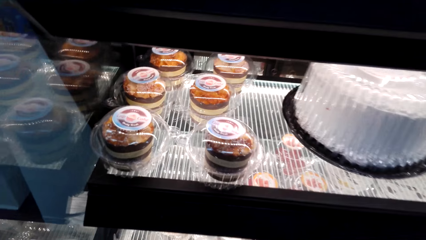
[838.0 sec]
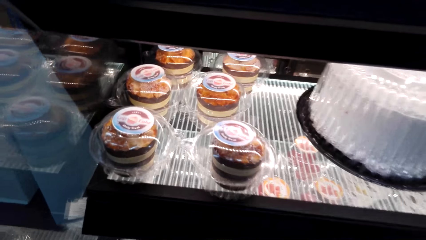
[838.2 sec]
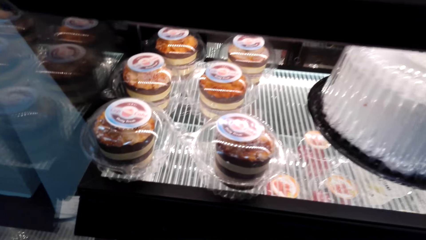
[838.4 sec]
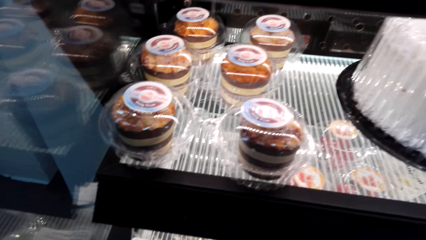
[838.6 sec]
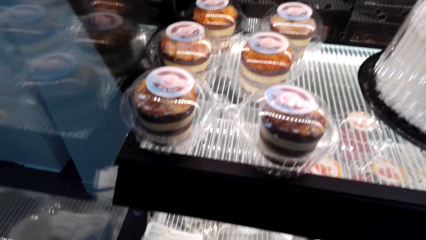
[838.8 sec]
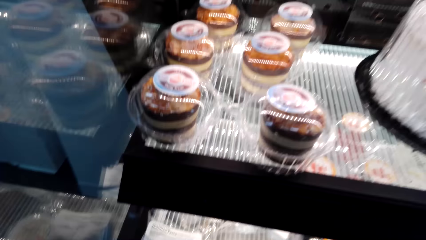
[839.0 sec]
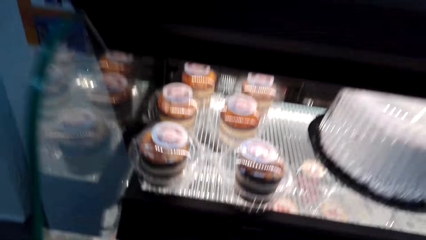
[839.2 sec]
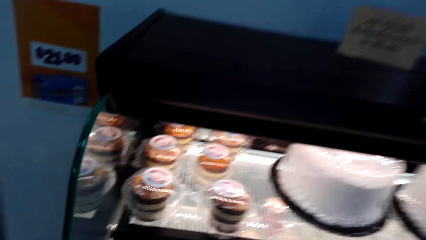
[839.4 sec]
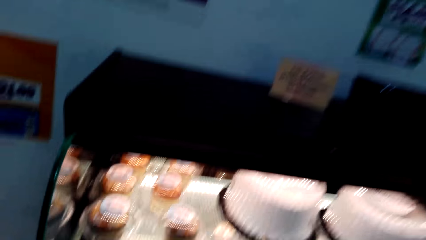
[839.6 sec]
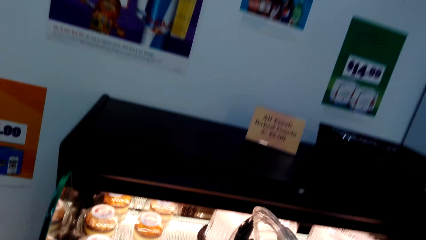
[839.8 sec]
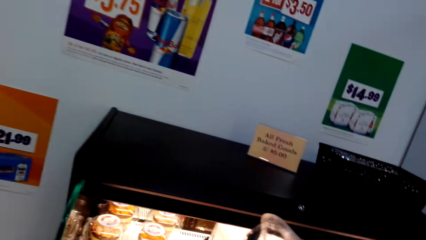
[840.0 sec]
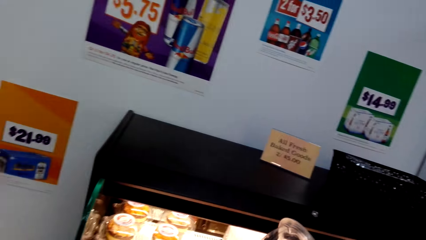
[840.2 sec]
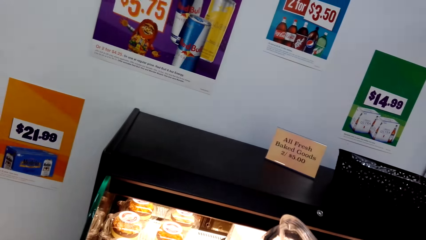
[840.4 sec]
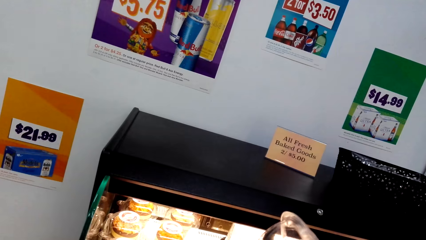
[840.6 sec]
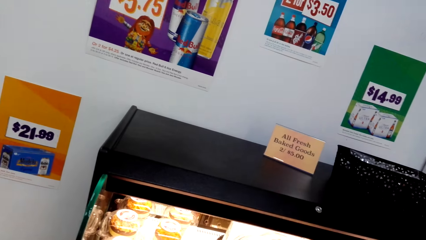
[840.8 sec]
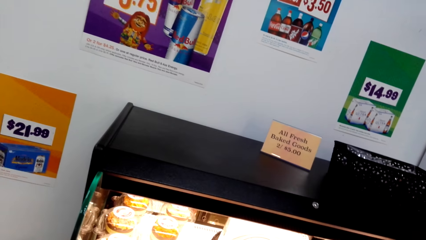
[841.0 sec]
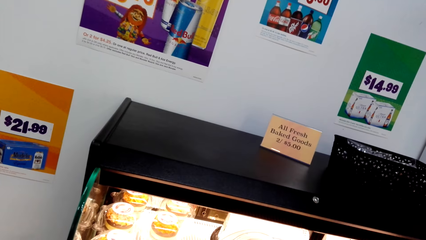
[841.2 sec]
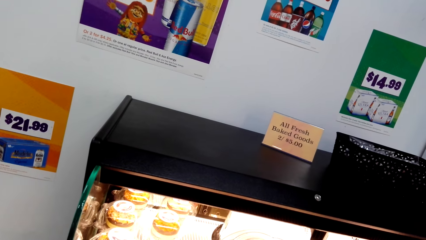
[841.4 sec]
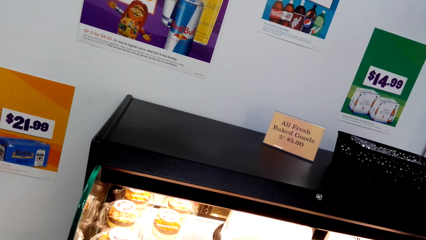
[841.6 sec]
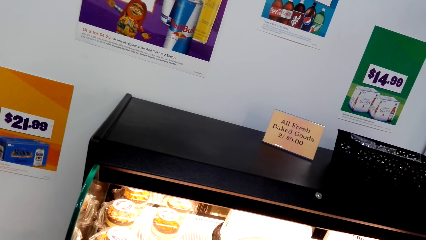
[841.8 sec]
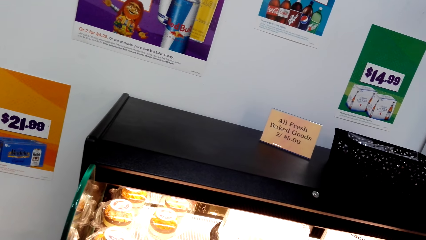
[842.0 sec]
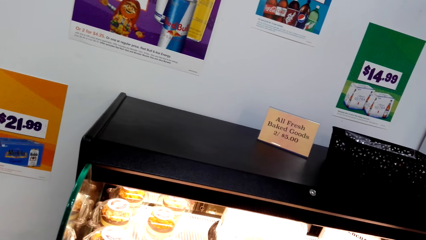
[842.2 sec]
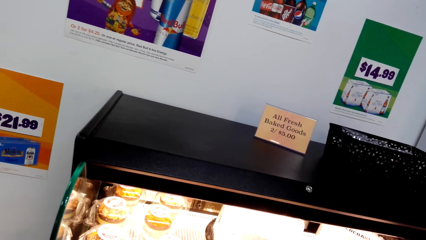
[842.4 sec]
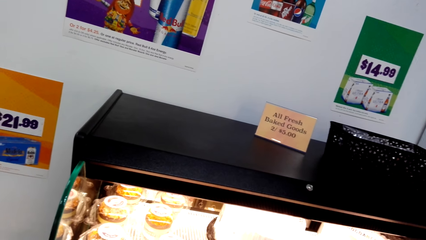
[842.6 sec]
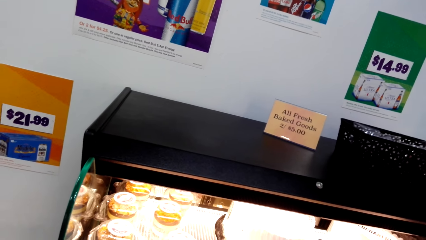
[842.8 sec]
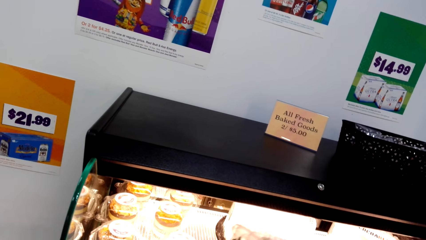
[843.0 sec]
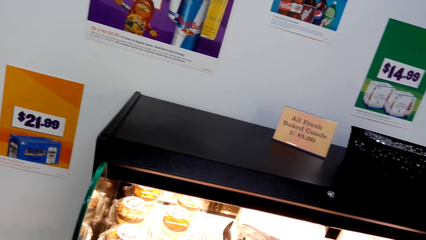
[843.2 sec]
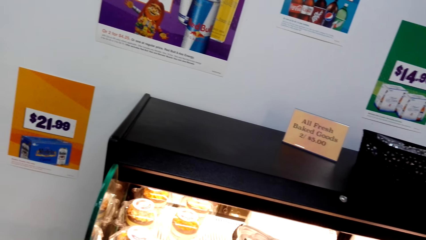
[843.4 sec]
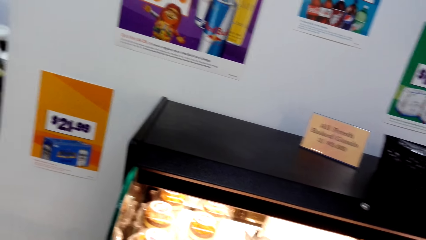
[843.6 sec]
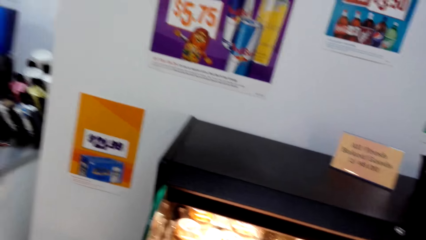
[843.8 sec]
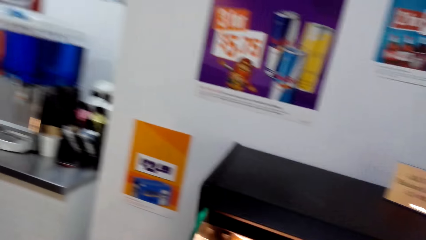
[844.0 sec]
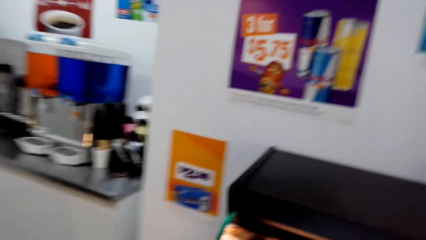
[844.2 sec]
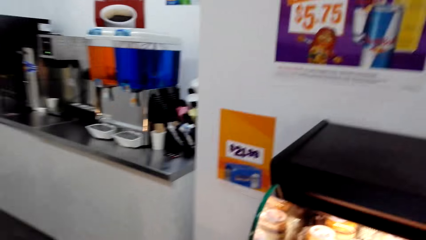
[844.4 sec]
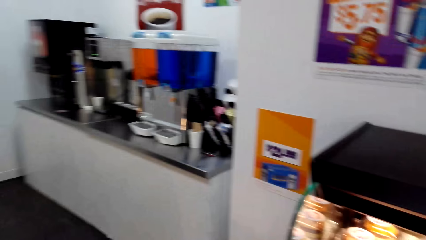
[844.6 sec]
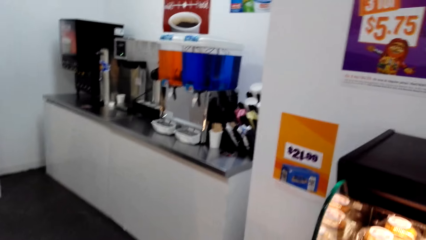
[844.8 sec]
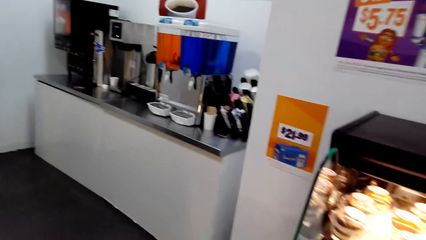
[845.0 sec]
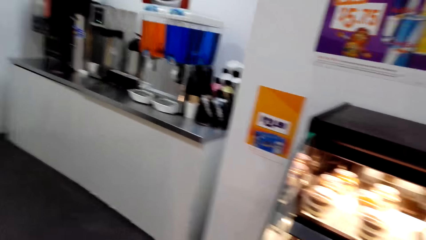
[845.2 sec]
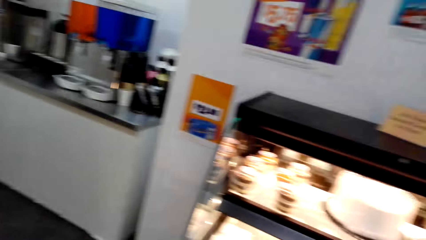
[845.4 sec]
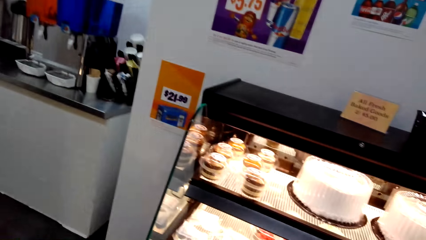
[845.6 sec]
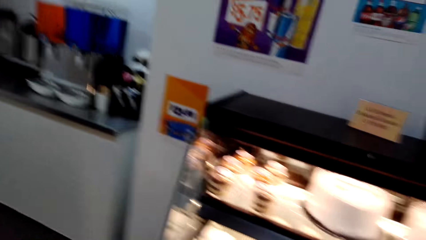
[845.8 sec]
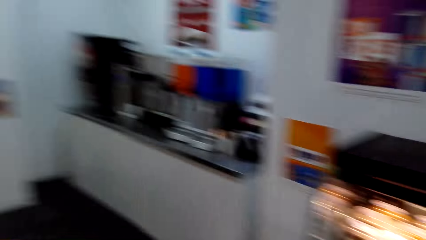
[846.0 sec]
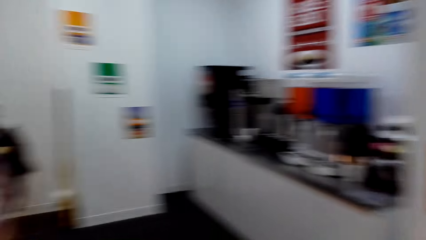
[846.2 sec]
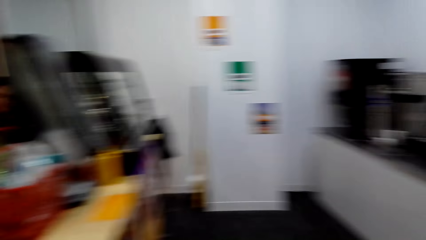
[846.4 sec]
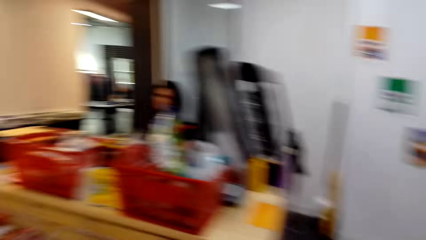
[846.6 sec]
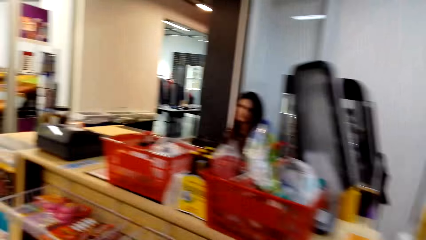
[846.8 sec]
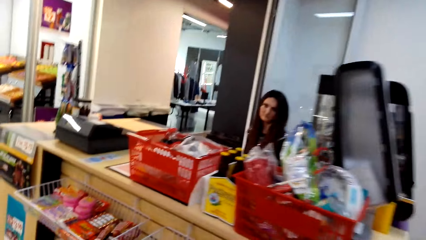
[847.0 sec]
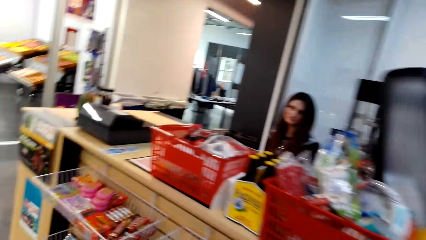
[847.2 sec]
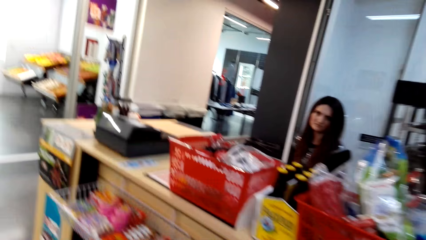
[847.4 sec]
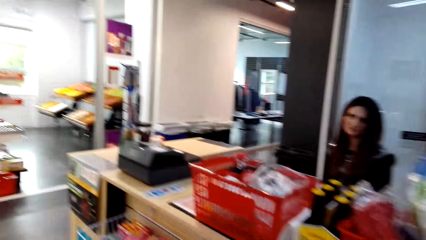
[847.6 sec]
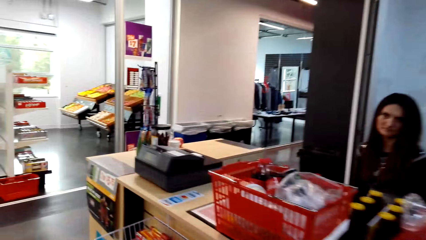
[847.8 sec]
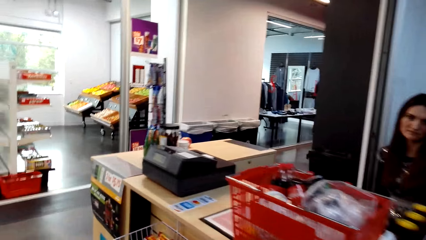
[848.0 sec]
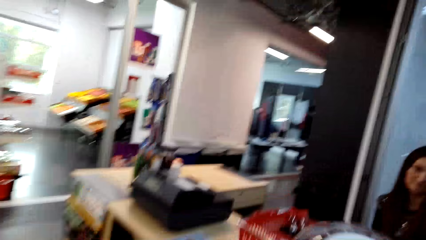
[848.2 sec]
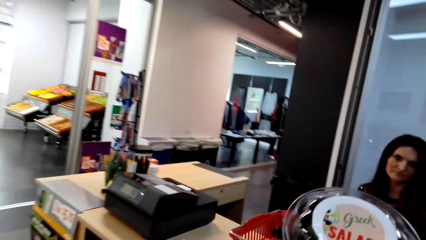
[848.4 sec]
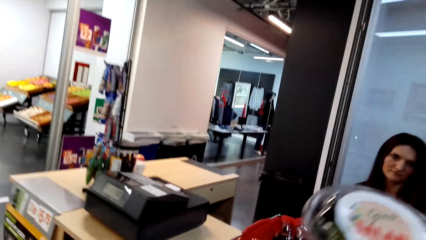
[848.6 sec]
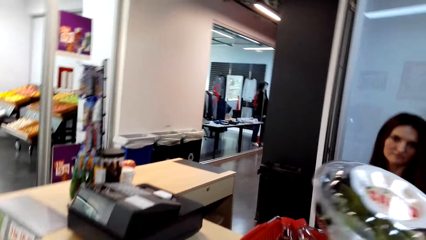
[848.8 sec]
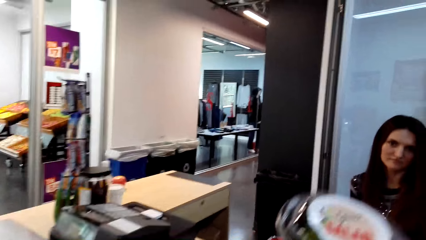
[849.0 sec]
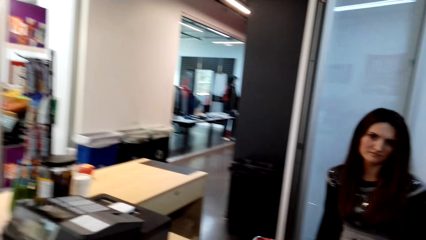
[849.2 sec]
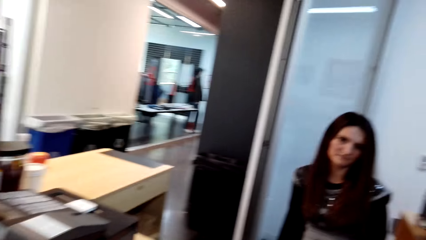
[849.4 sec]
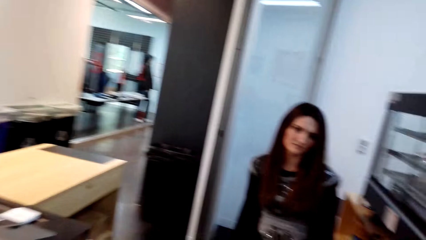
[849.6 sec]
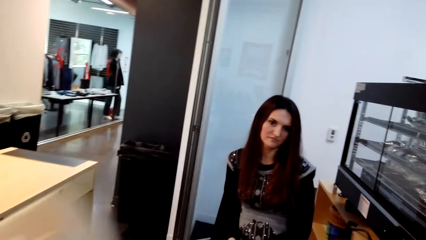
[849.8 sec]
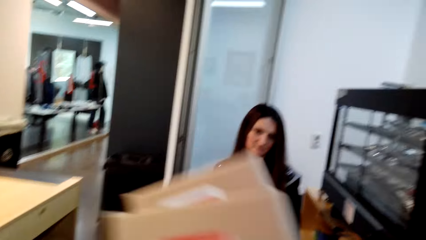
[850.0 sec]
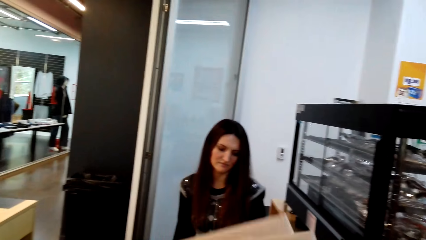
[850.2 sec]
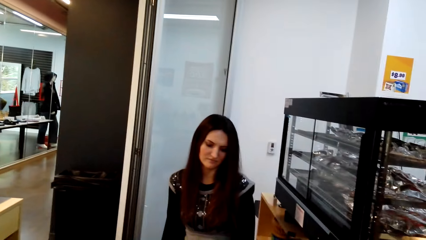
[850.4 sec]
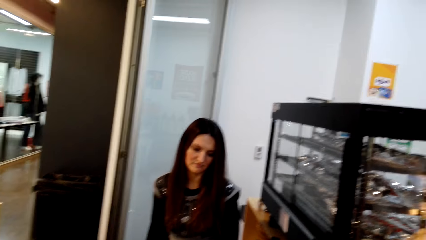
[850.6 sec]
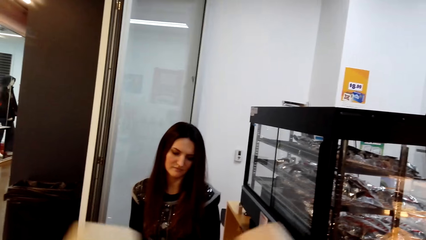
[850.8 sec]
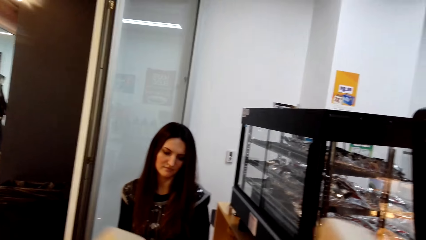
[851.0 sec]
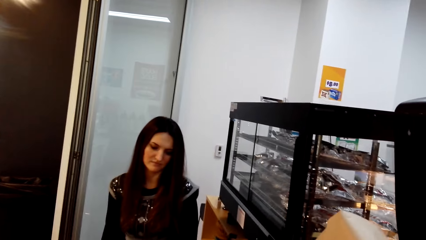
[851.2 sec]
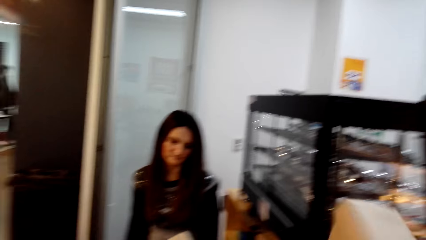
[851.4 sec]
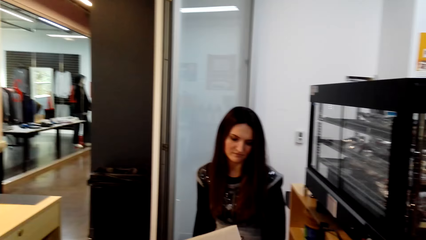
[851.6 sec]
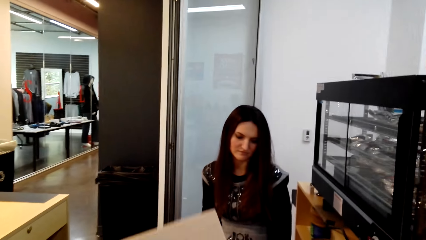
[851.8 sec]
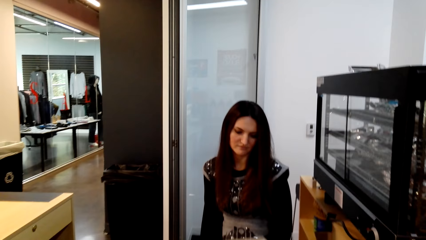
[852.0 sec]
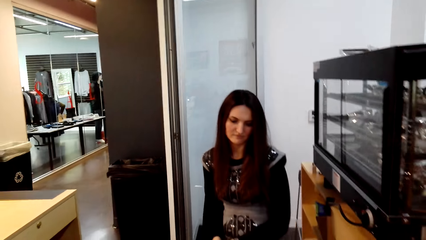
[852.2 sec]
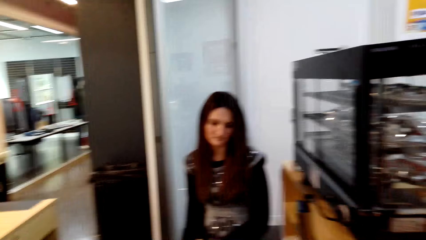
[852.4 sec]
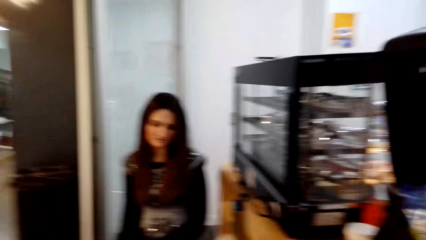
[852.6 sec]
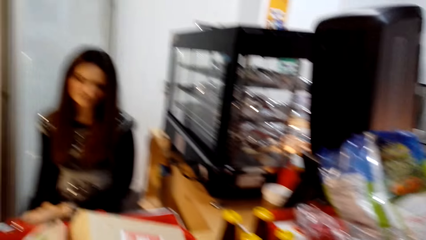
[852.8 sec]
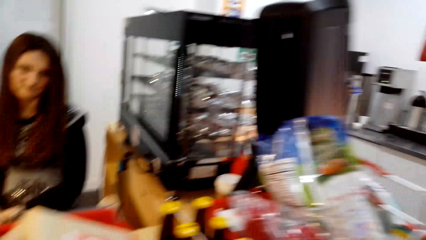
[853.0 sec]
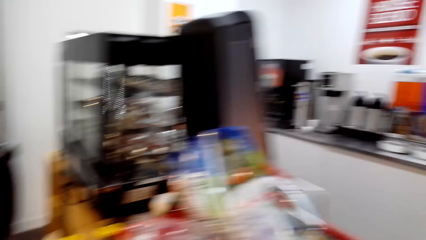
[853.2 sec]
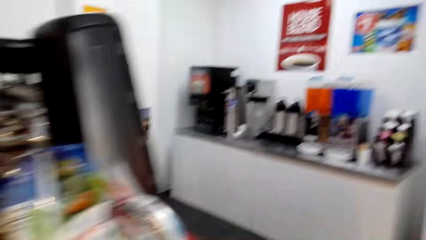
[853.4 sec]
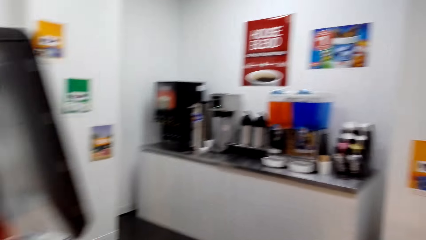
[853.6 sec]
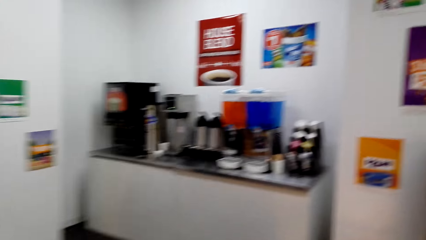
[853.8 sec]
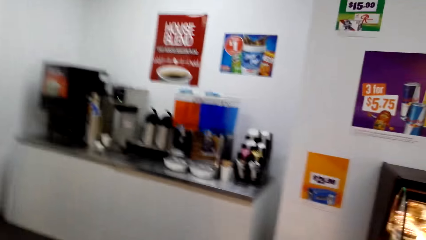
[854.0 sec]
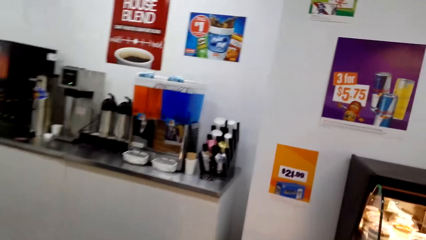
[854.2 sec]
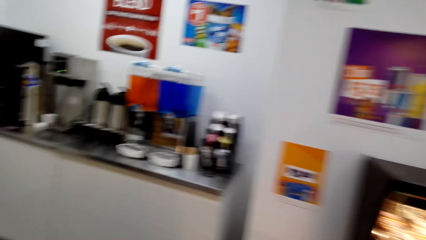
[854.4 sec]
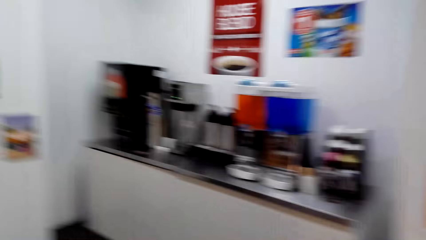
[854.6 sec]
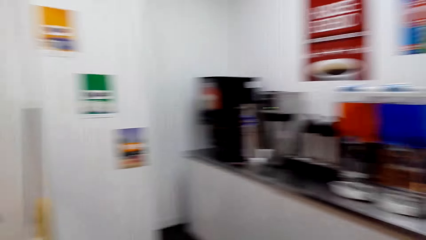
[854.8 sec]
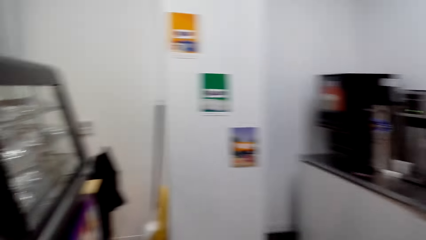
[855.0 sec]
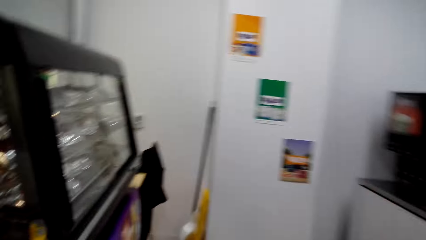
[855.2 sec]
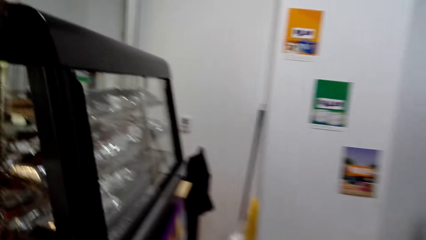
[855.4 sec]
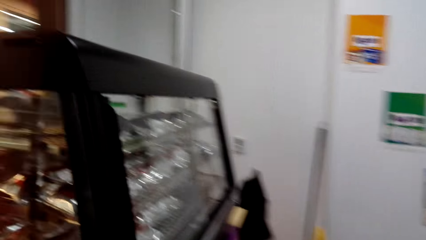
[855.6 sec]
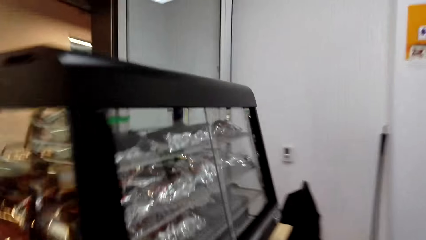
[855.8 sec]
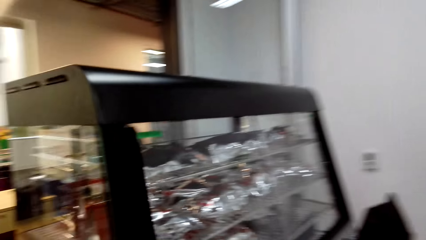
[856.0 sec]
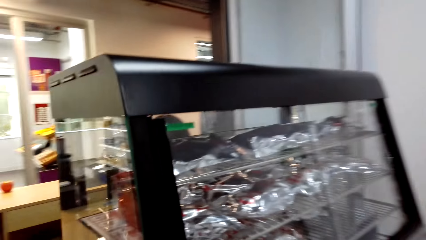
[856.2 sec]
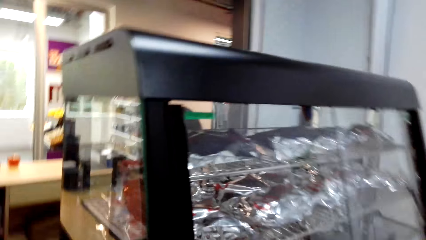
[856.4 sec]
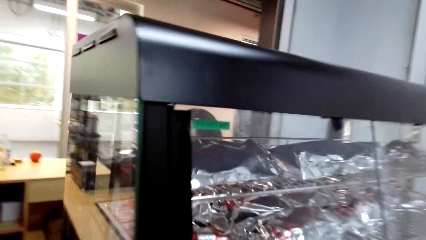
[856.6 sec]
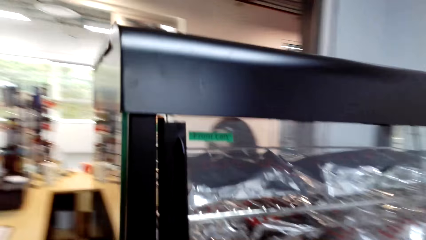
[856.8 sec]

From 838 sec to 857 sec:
The camera wearer holds something. They move around. A lady sits on the counter. The camera wearer walks to the counter. They drop salad in the basket. They put the packs of deli sandwich in the shopping basket. They turn right. They move around. They turn left.
